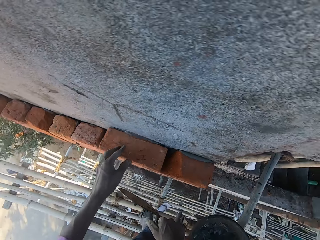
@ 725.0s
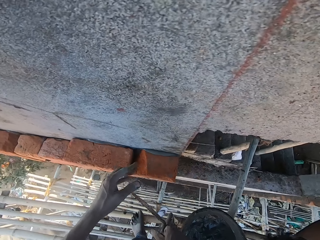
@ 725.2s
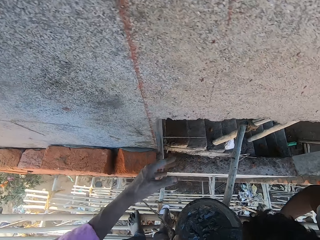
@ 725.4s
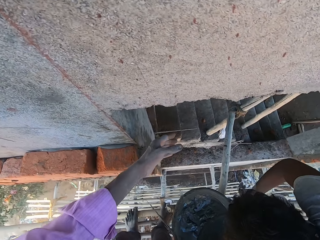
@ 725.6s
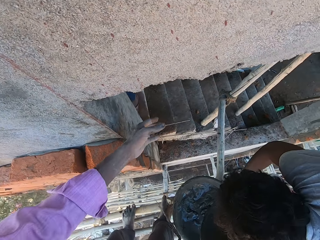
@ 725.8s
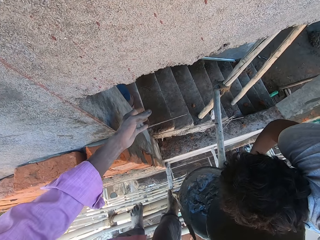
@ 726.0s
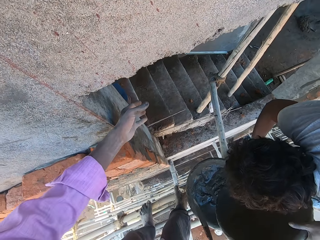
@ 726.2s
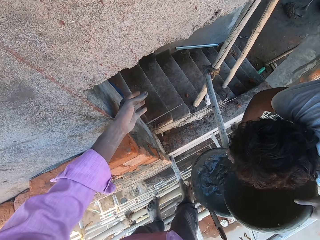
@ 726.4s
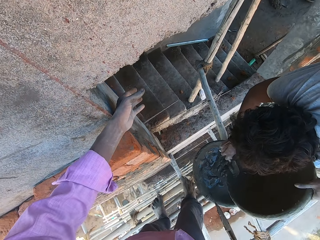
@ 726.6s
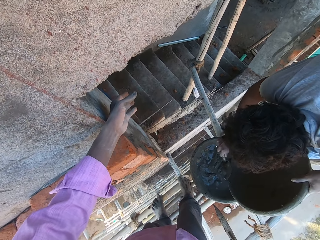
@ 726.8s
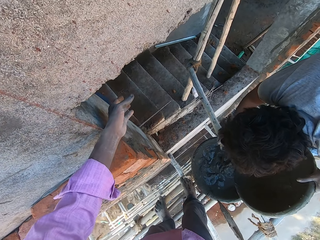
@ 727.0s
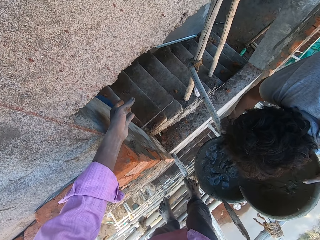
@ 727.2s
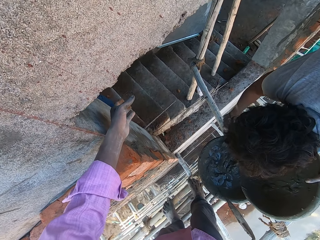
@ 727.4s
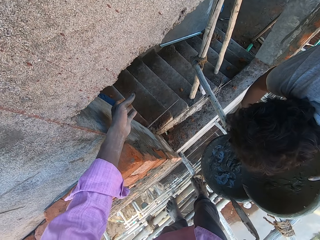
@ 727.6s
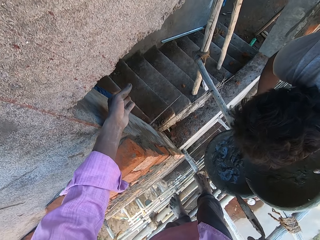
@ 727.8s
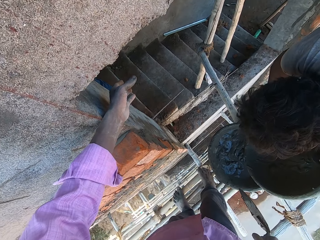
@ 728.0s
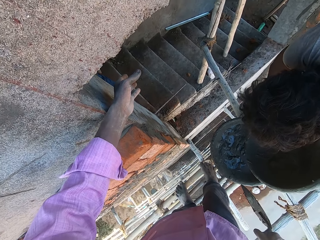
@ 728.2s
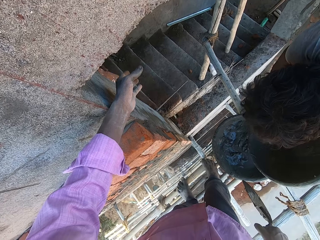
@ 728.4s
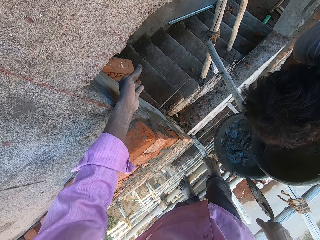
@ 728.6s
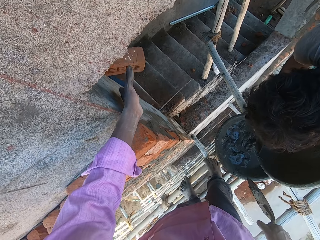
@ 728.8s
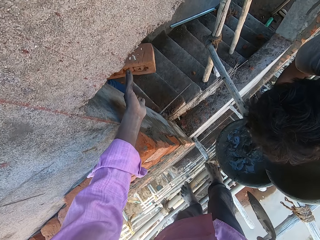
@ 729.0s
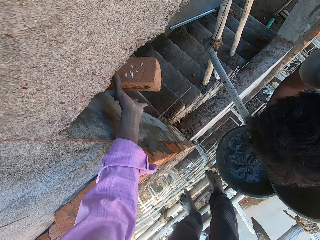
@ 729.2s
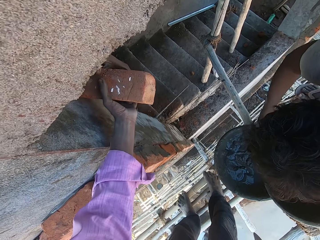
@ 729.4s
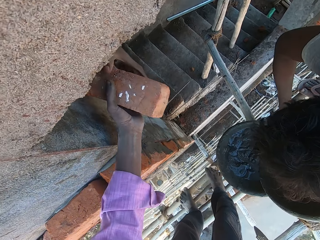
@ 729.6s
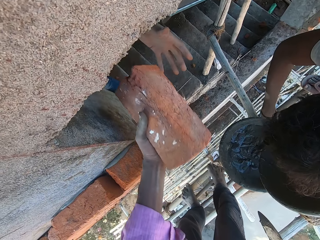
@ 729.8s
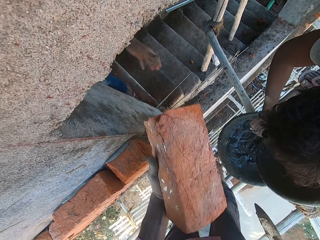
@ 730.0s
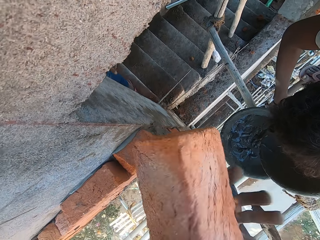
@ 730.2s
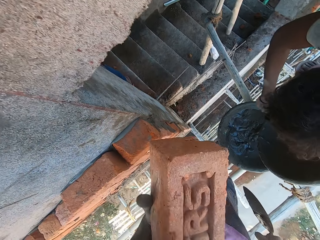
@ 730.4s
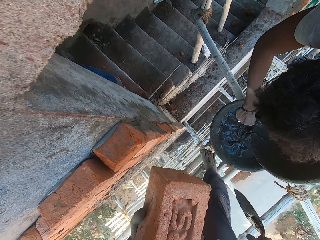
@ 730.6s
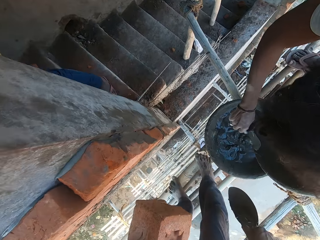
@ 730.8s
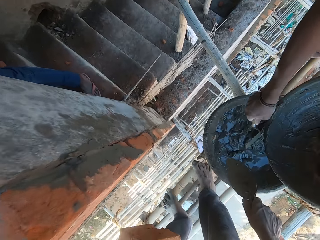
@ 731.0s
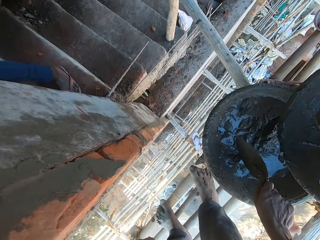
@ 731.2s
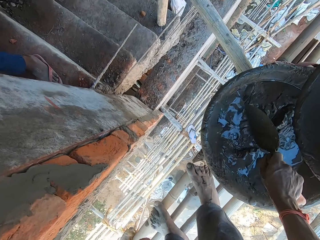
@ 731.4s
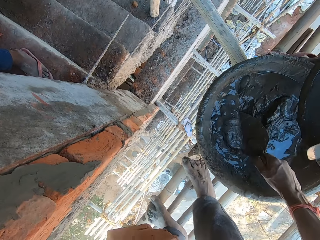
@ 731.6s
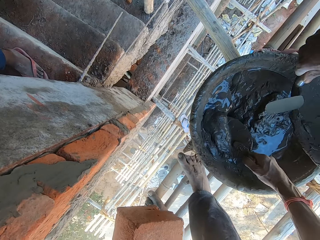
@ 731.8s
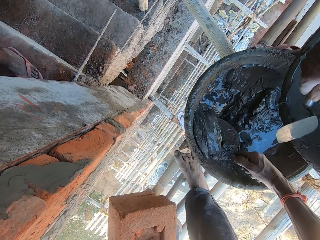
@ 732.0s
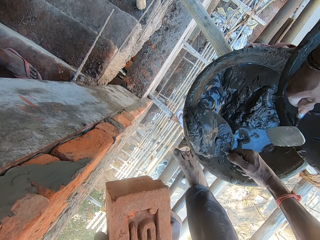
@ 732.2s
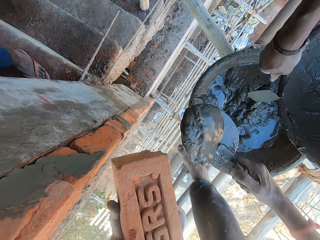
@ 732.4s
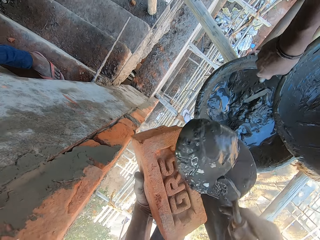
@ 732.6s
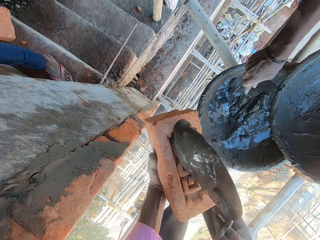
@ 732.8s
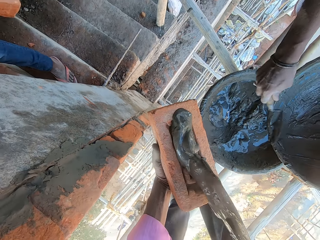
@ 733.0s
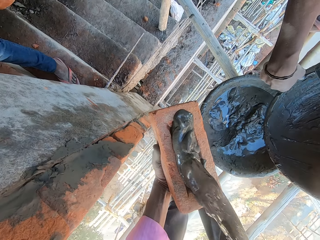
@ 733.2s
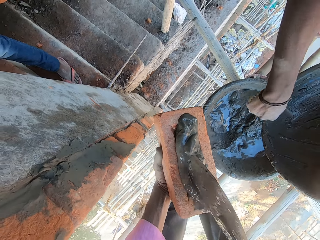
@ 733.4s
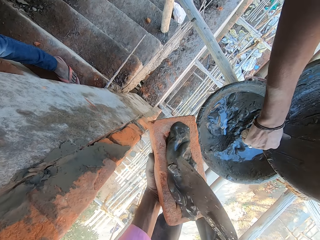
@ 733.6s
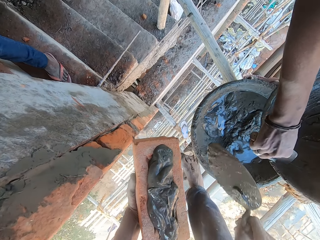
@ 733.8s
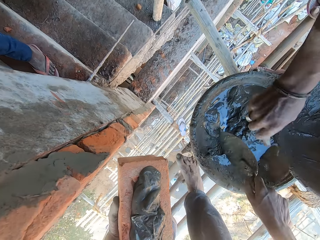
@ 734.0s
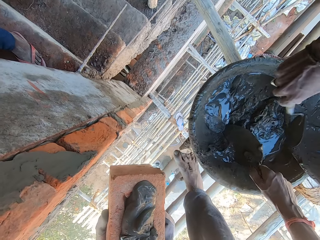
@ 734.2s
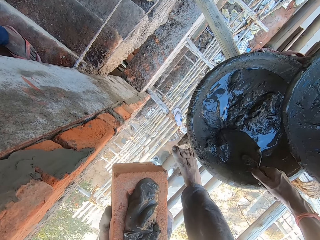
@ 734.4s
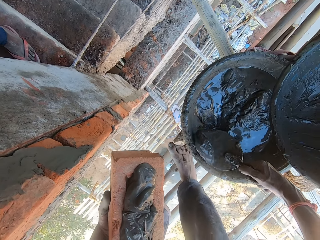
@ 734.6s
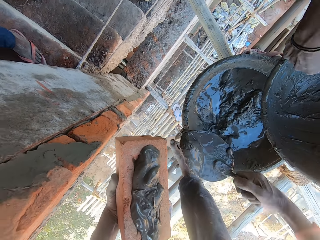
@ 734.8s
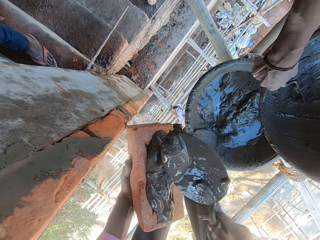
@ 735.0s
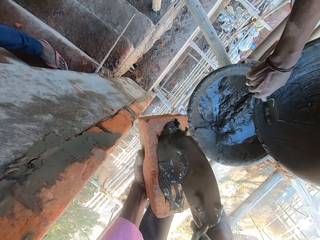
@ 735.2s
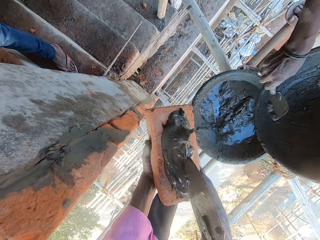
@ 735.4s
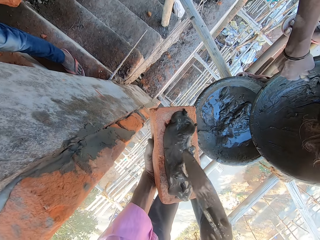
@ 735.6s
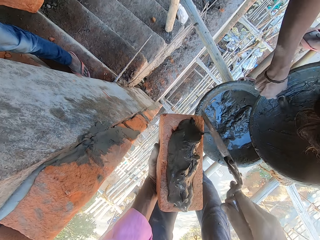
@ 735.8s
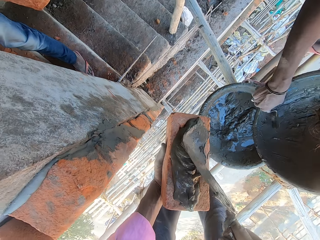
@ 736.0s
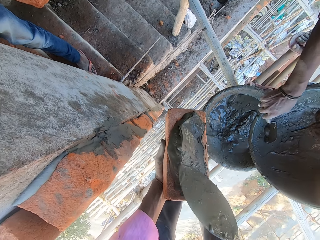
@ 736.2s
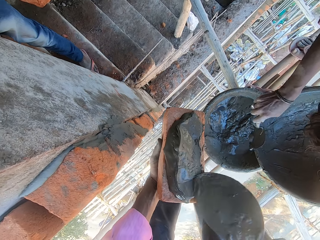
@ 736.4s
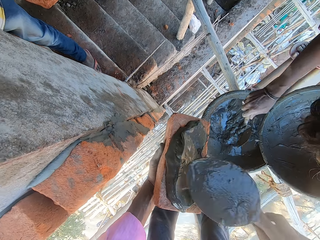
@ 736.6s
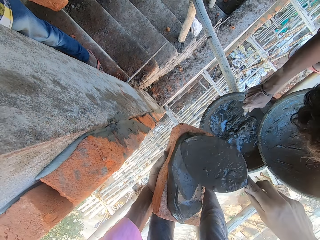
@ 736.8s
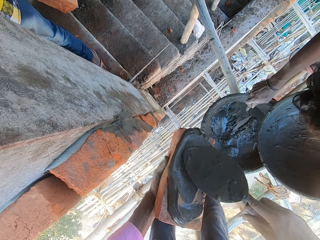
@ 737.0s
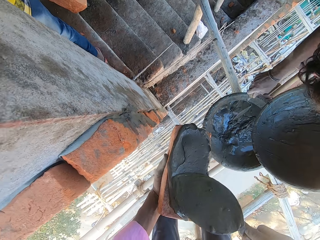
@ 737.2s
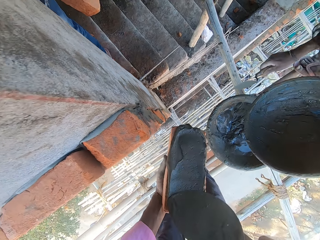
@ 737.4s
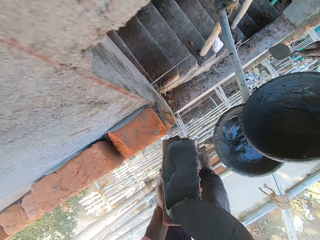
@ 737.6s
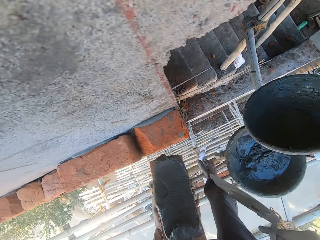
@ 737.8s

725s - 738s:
The camera wearer interacts with a man. He looks at the man. He stretches his left hand. The man passes a brick to the camera wearer with his left hand. The camera wearer flips the brick in his left hand. He takes the mortar from the head pan with the hand trowel in his right hand. He puts the mortar on the brick in his left hand with the hand trowel in his right hand. The man holds the trowel with the right hand. The camera wearer takes the mortar from the head pan with the hand trowel in his right hand. He puts the mortar on the brick in his left hand with the hand trowel in his right hand.

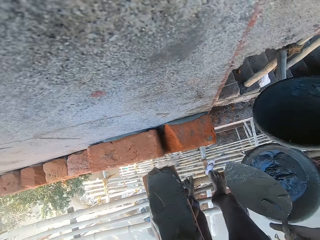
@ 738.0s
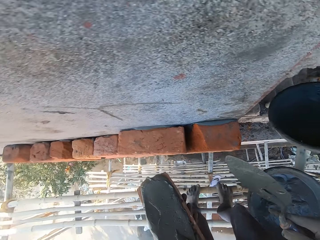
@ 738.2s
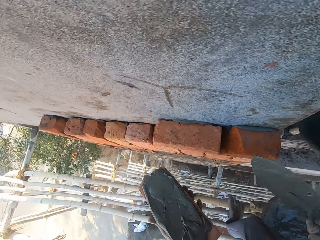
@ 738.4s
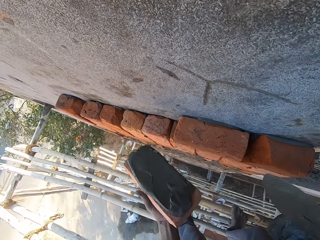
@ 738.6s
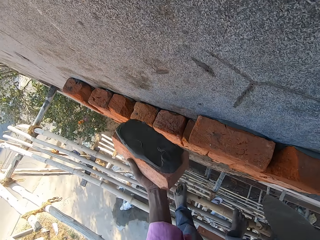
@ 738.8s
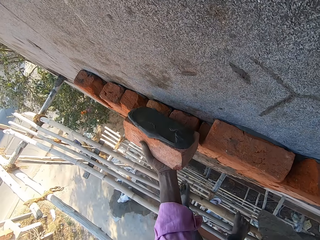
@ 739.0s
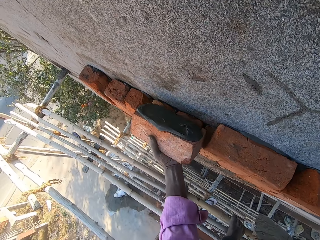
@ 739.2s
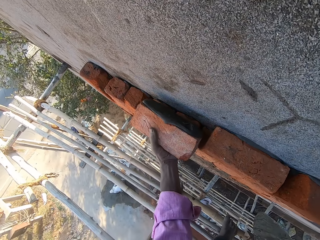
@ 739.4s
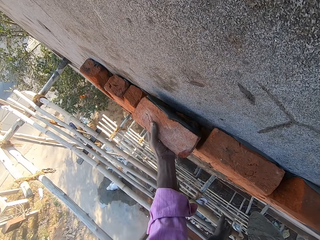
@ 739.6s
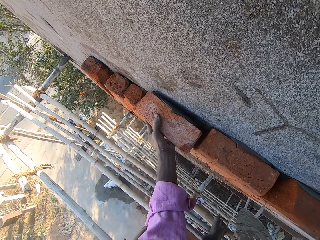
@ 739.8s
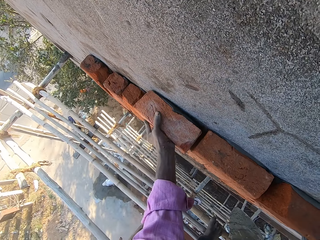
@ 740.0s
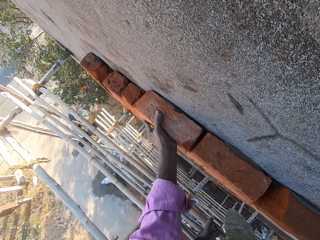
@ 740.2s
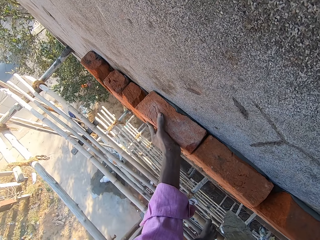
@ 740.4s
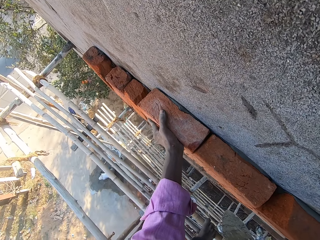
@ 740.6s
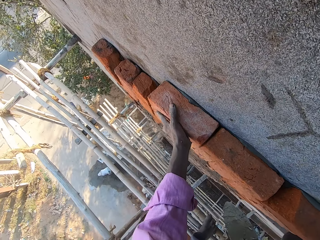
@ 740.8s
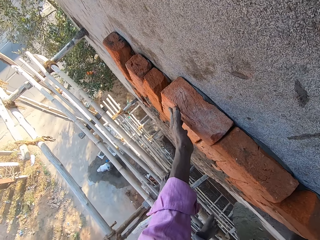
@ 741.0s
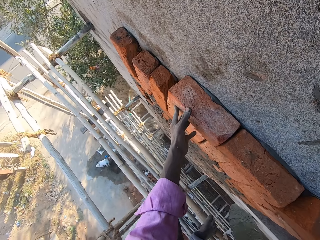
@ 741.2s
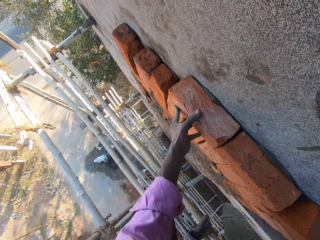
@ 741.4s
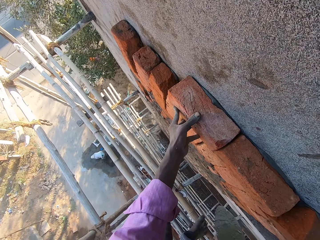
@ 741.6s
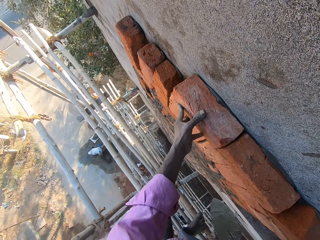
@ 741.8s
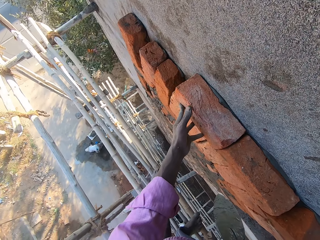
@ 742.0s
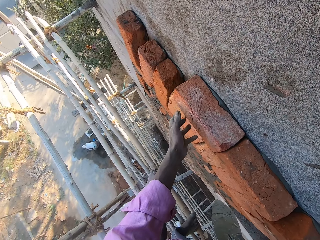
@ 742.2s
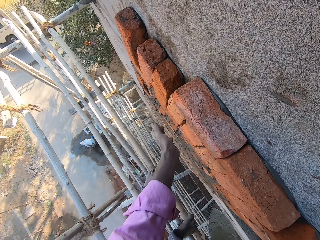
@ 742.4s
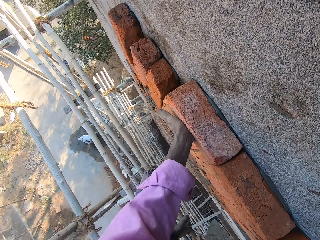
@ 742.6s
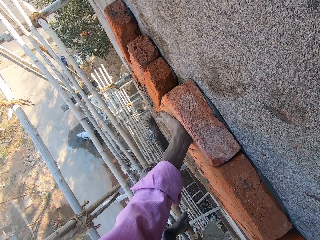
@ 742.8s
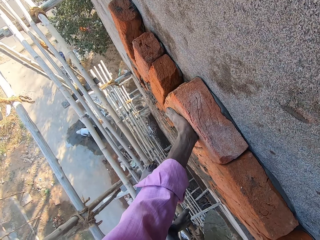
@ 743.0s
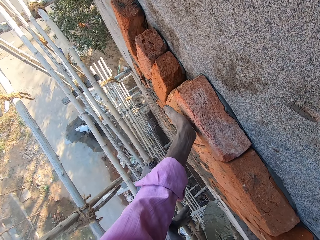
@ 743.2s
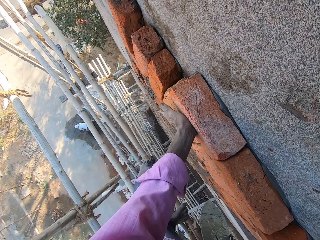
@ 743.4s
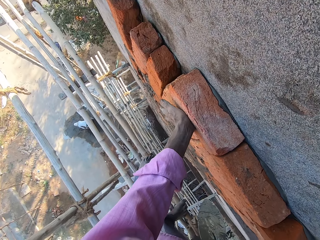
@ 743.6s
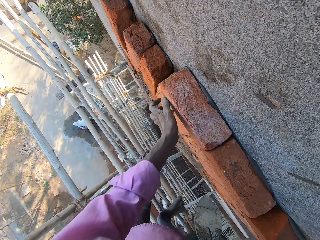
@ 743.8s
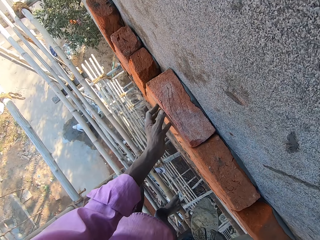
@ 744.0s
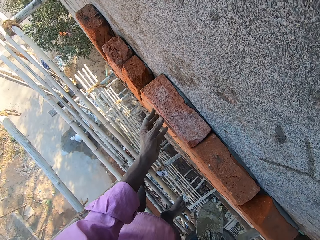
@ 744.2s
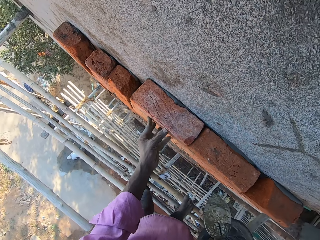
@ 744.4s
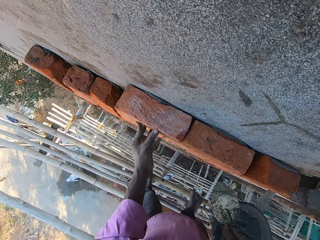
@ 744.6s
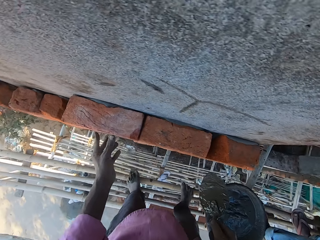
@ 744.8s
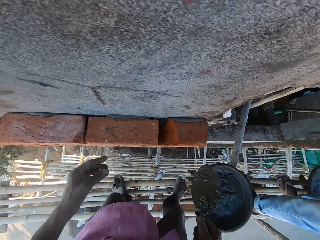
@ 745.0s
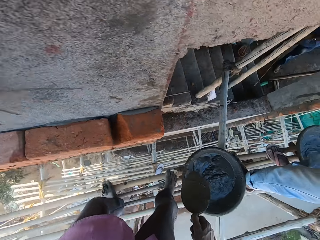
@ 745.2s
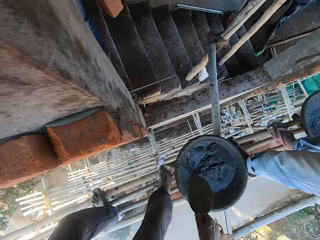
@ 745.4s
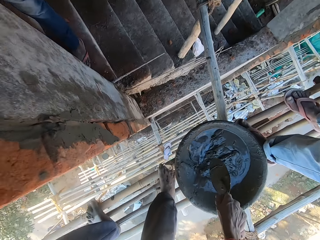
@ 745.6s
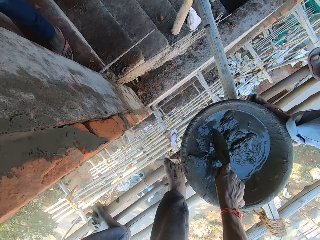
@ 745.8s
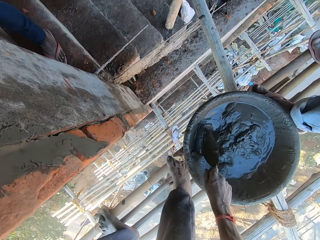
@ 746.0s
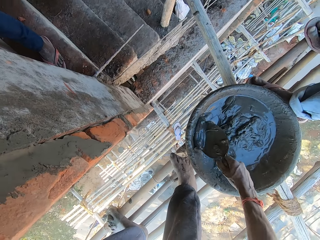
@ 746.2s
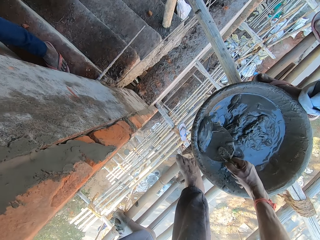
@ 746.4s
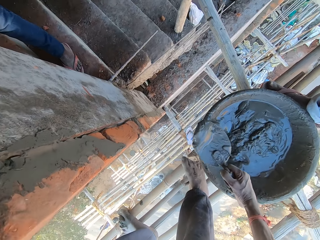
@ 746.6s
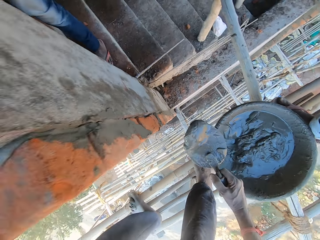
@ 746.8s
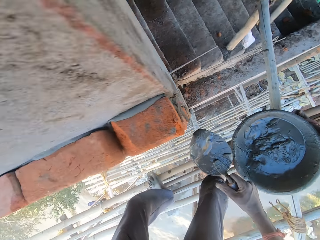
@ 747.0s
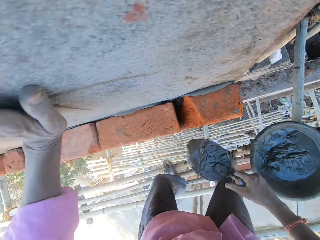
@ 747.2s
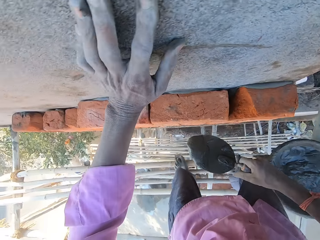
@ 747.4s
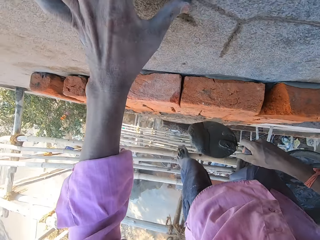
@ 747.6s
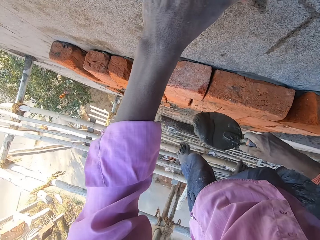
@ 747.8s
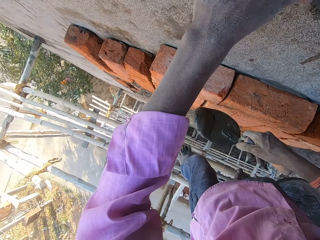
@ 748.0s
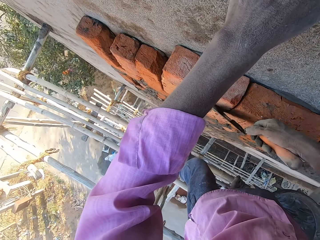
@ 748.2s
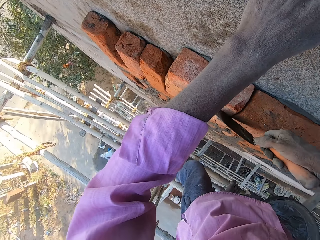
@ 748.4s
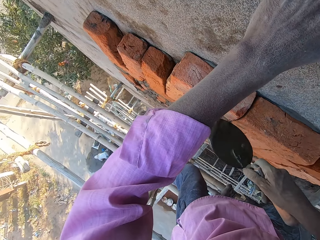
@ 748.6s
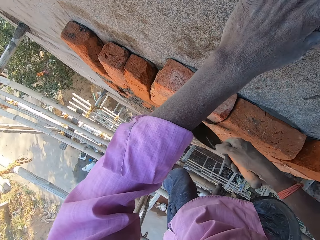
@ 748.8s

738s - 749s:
The camera wearer fixes the brick on the wall with his left hand. He takes the mortar from the head pan with the hand trowel in his right hand.
